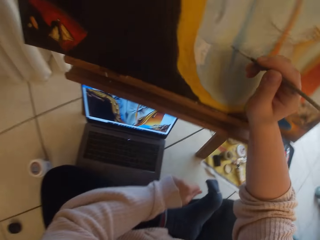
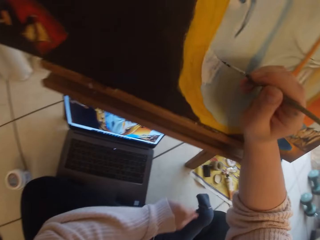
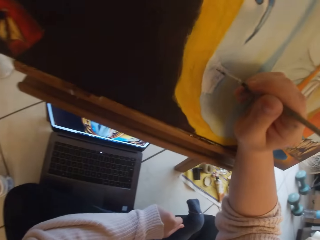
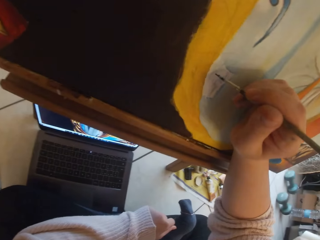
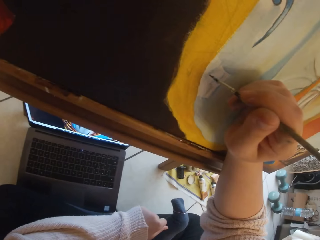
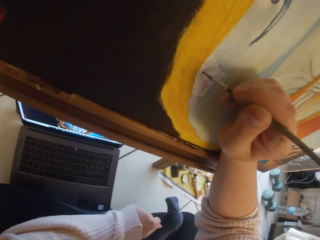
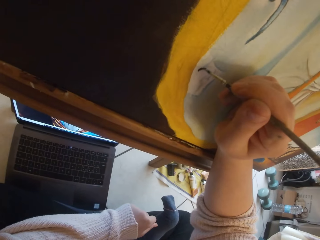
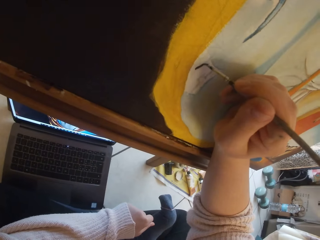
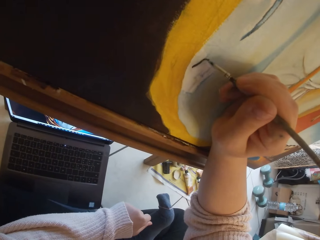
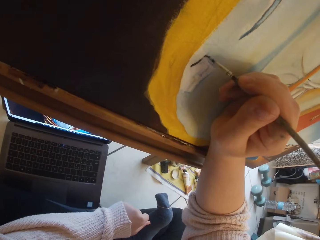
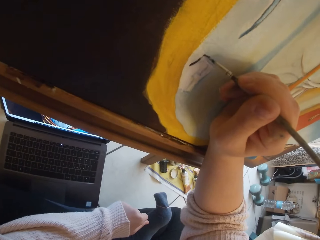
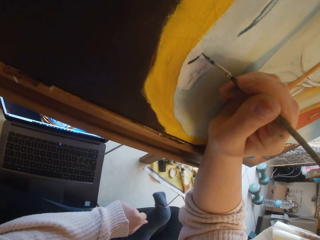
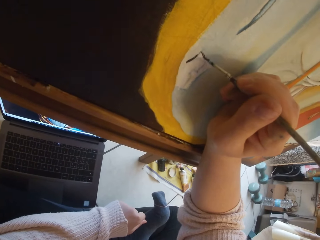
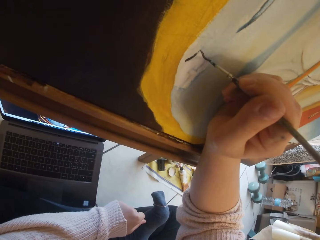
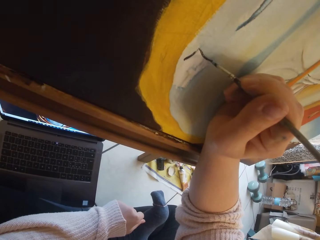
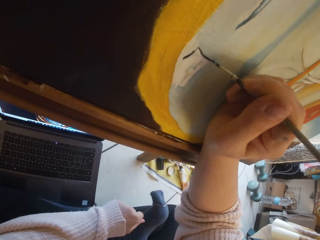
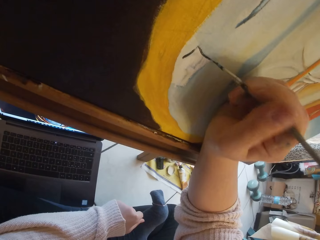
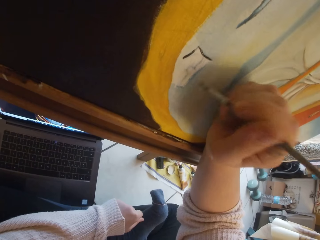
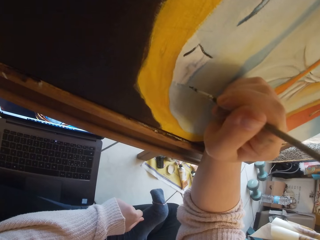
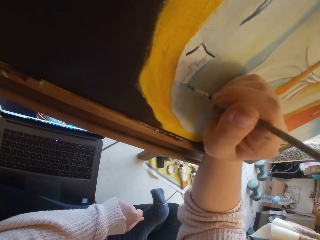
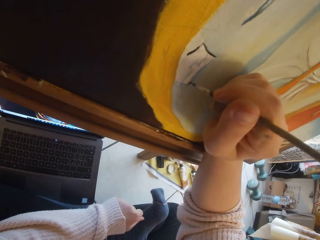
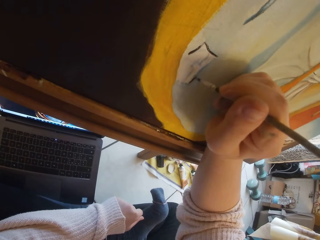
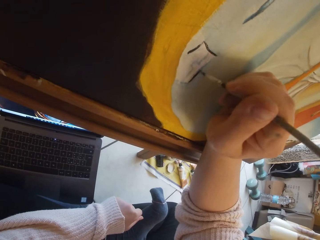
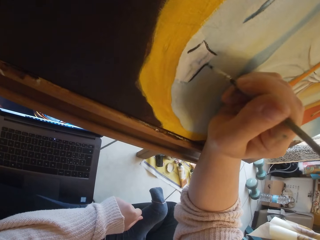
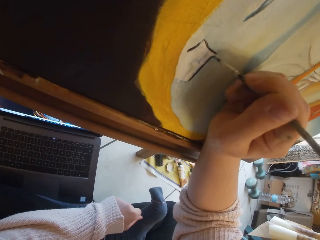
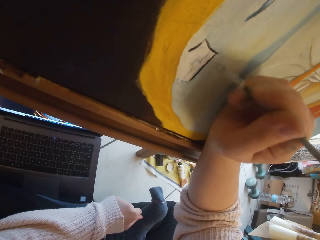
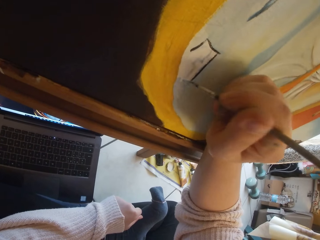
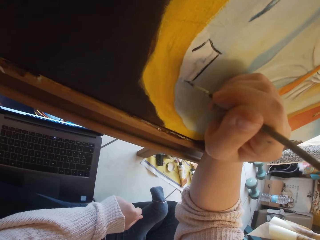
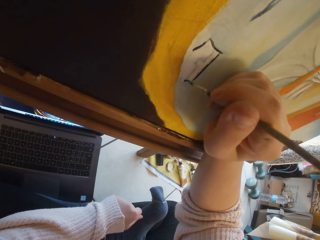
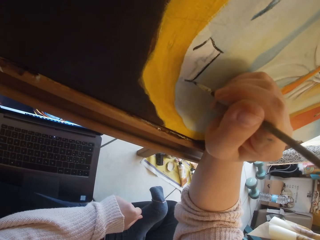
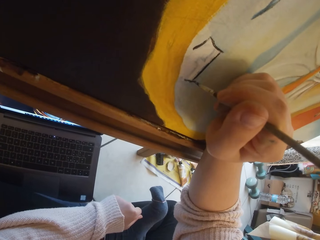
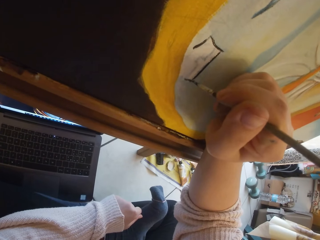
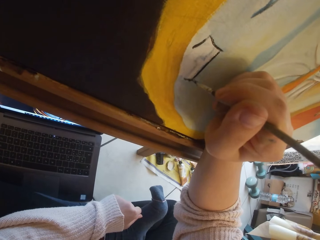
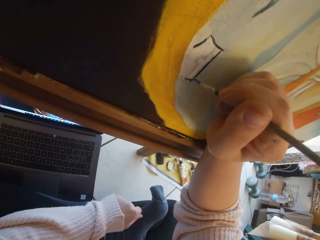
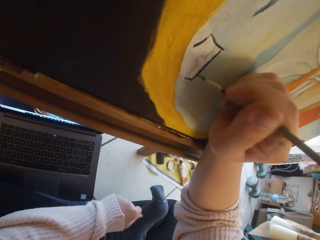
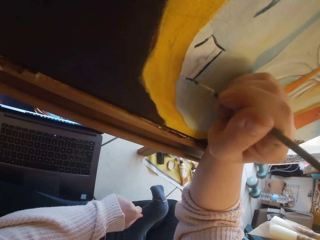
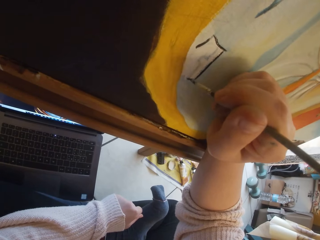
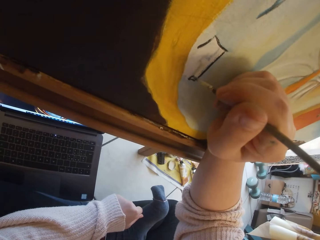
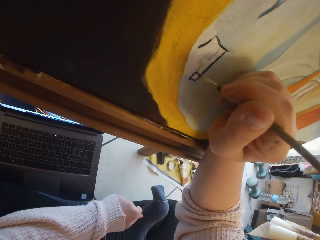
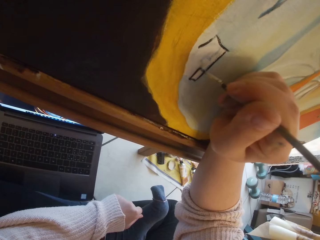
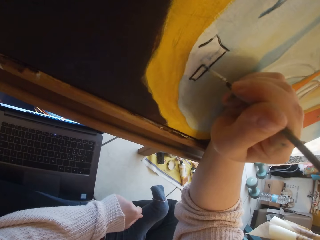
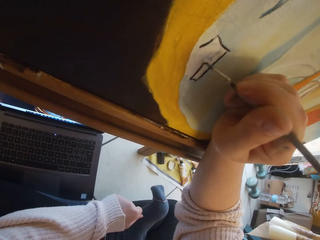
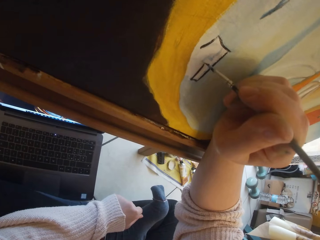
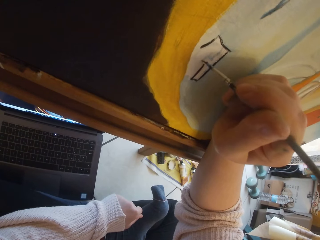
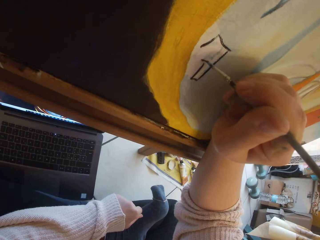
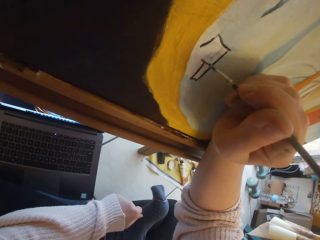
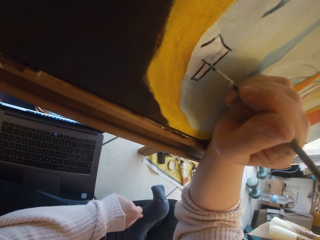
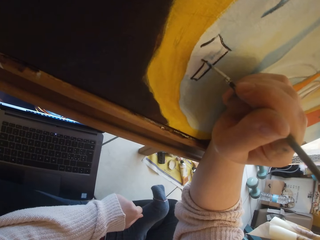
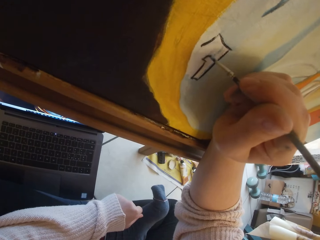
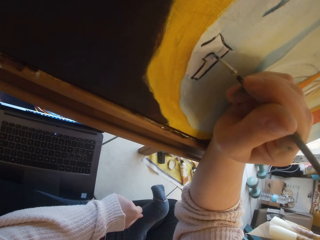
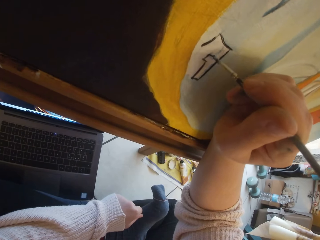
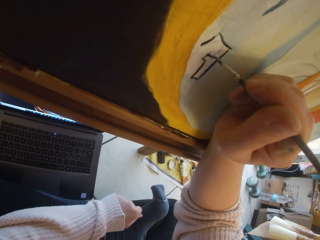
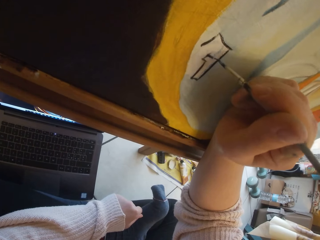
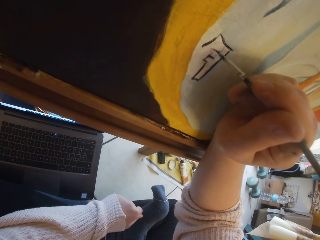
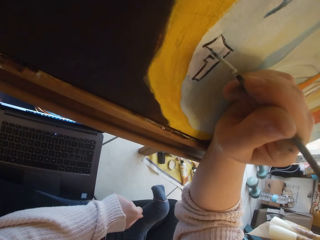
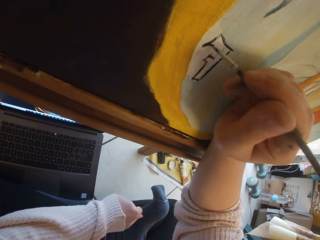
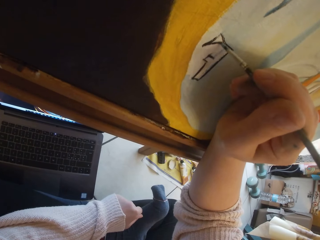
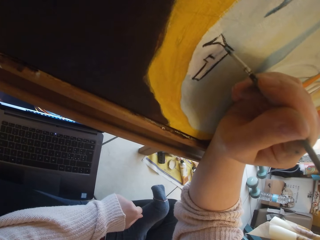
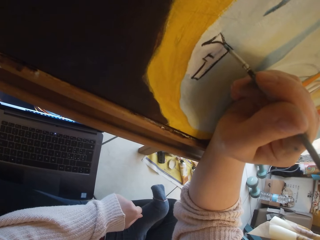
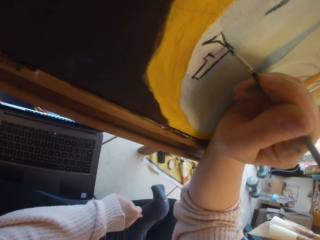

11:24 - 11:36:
The camera wearer removes the brush from the painting. She paints the image from the laptop on the ground on the canvas with the paintbrush in her right hand.

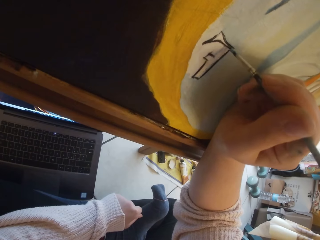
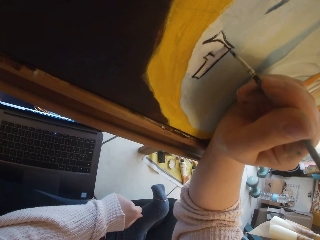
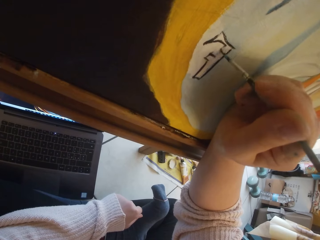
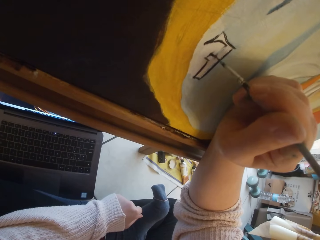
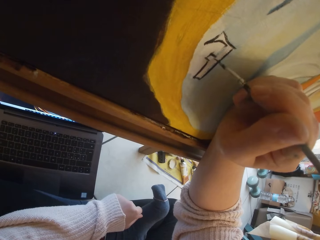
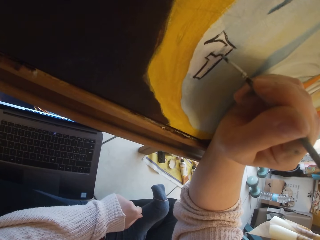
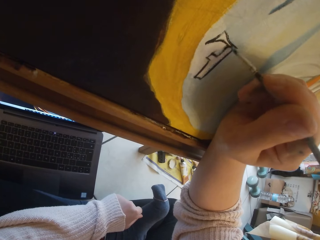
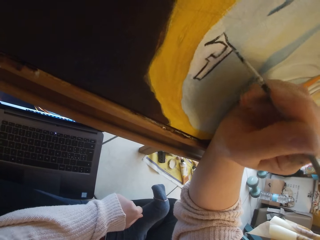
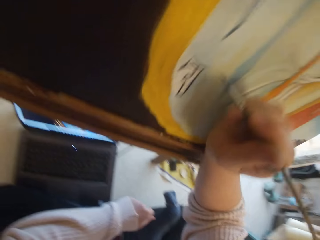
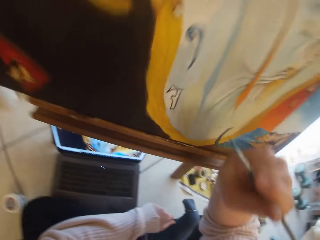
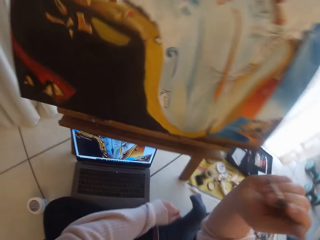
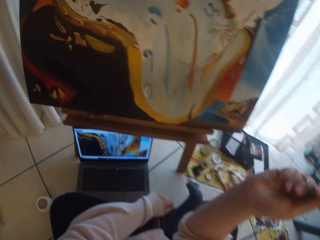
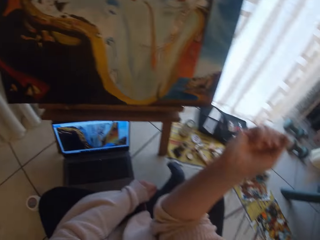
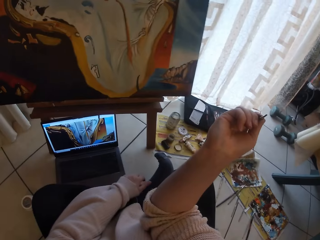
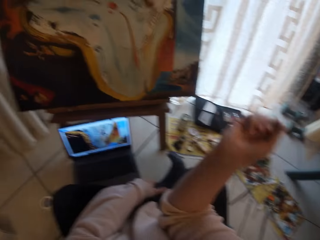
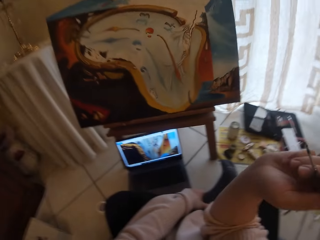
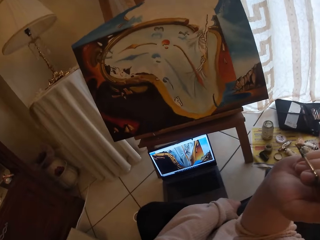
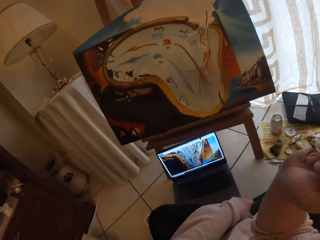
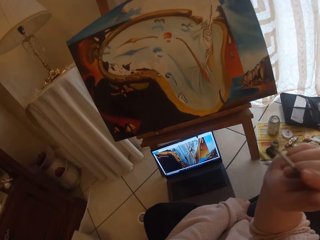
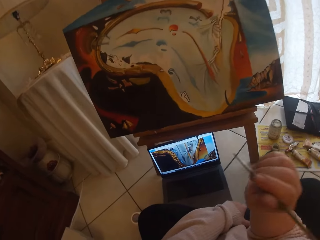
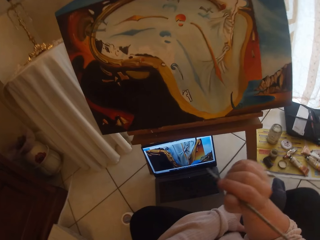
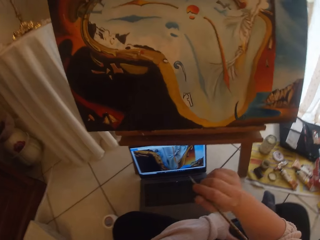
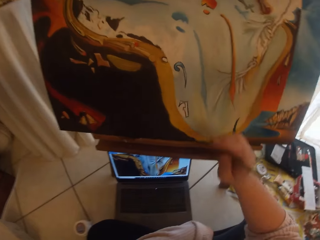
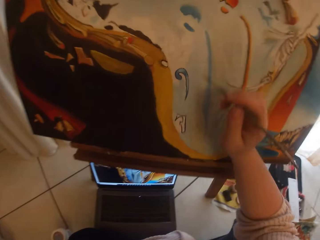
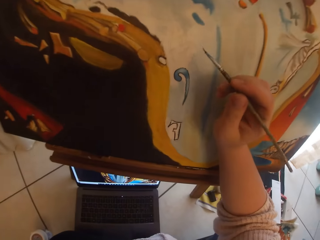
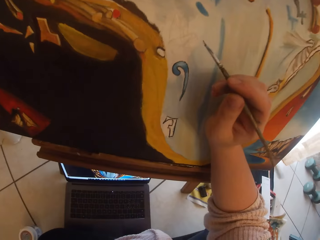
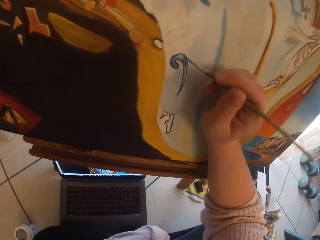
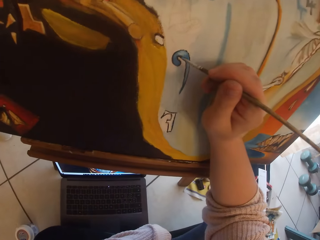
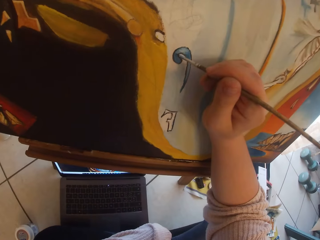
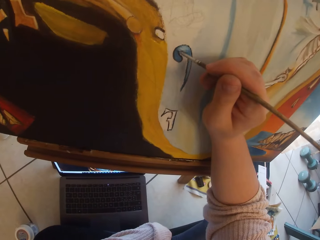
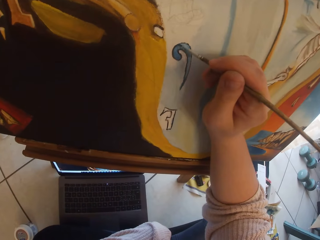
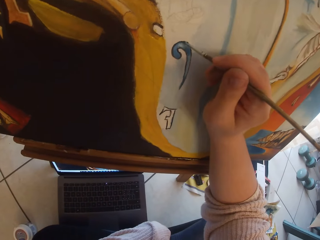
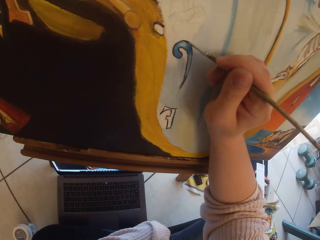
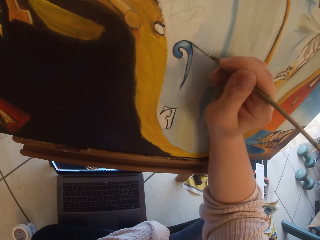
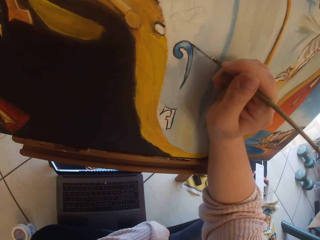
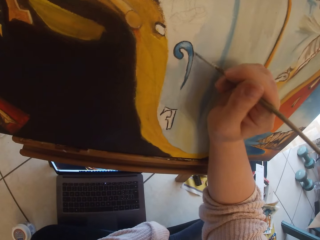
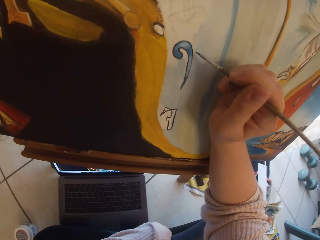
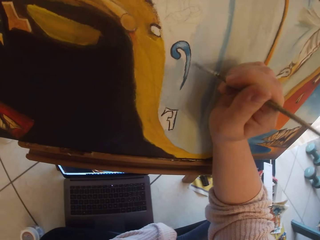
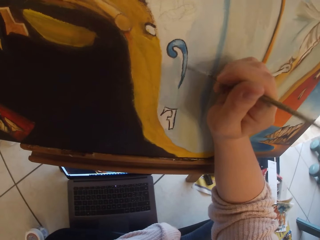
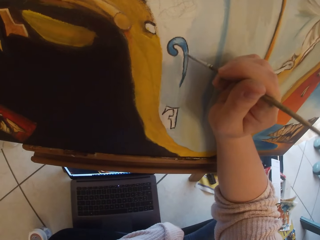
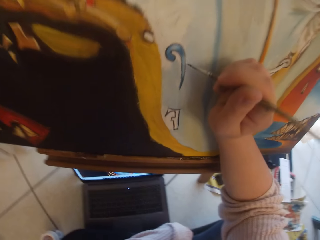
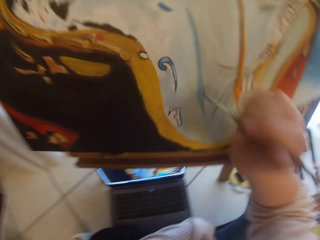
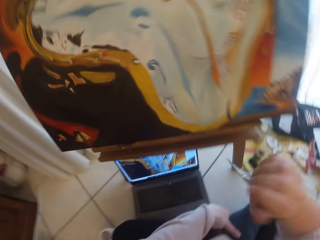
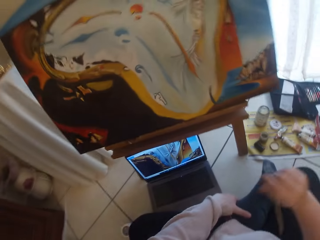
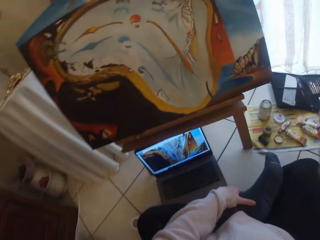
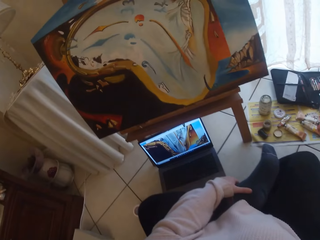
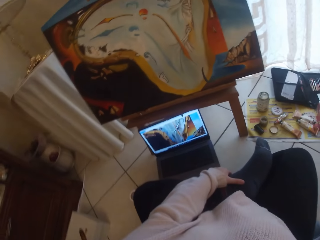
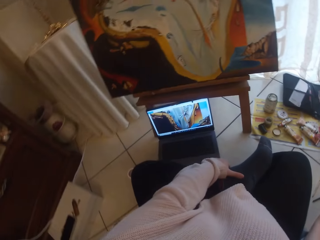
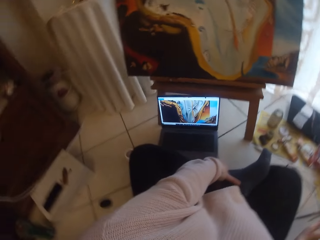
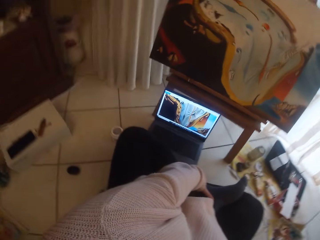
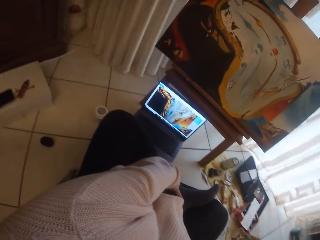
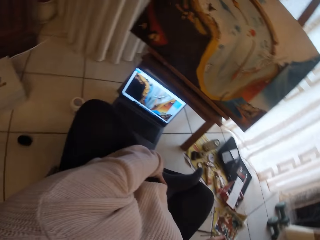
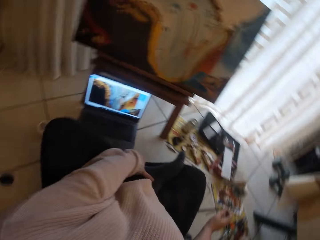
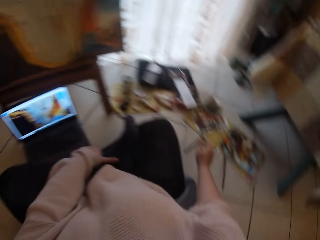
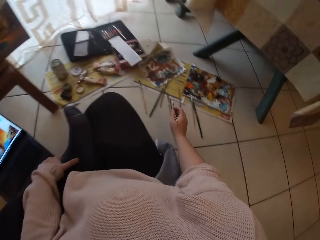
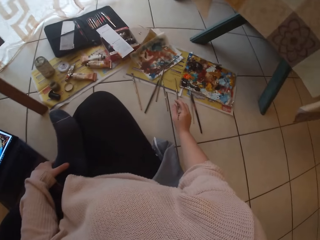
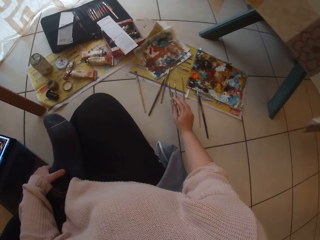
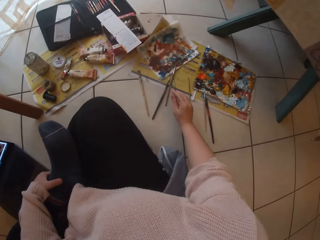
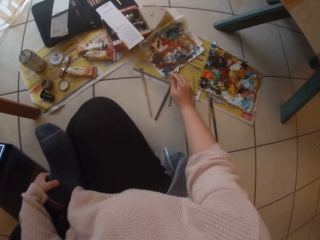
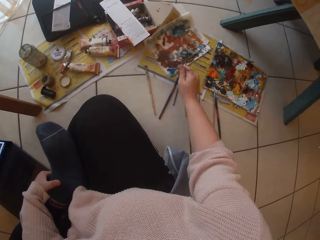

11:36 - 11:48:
The camera wearer removes the brush from the painting. She looks at the painting. She paints the painting. She removes the brush from the painting. She looks around. She presses the tip of the paintbrush on the cloth on the ground with her right hand.
